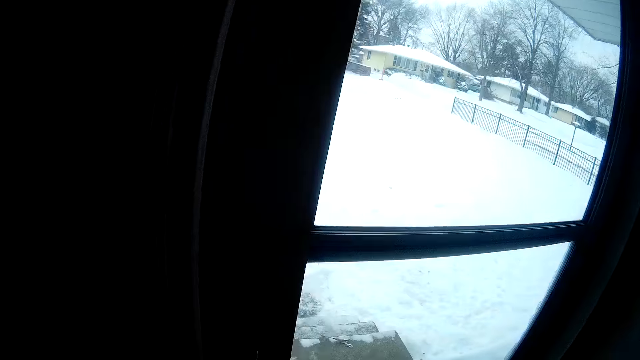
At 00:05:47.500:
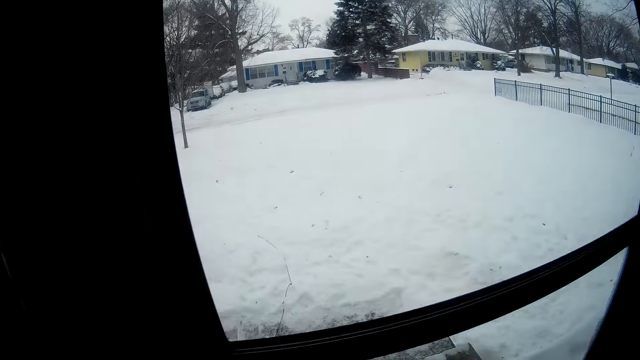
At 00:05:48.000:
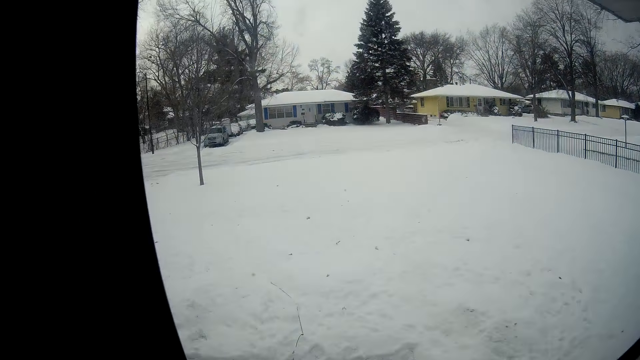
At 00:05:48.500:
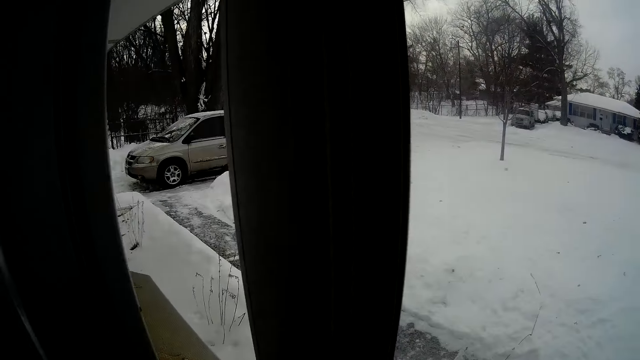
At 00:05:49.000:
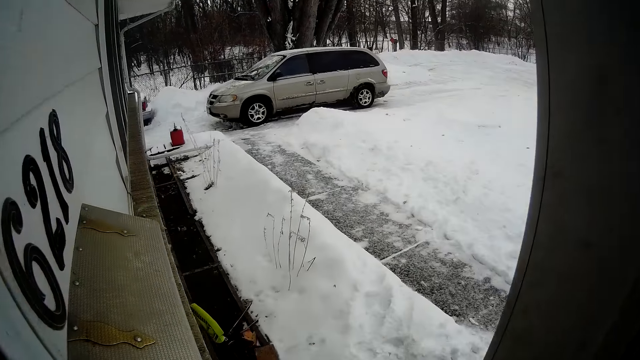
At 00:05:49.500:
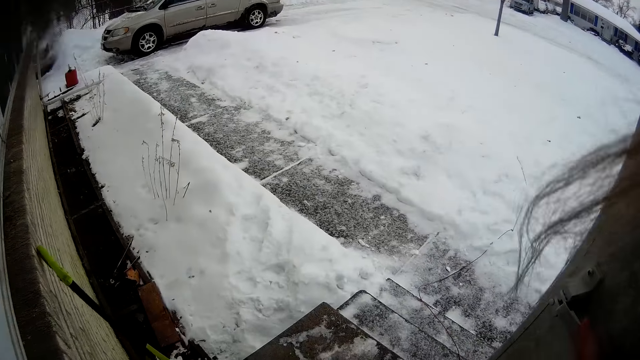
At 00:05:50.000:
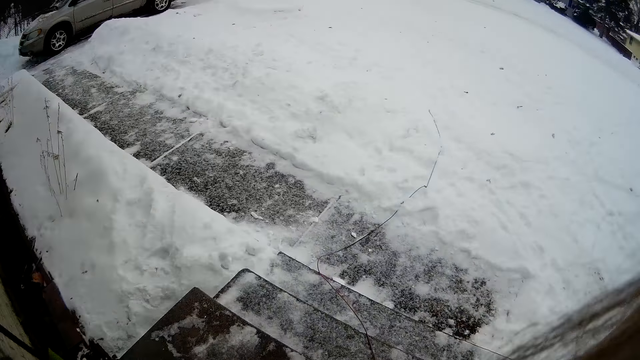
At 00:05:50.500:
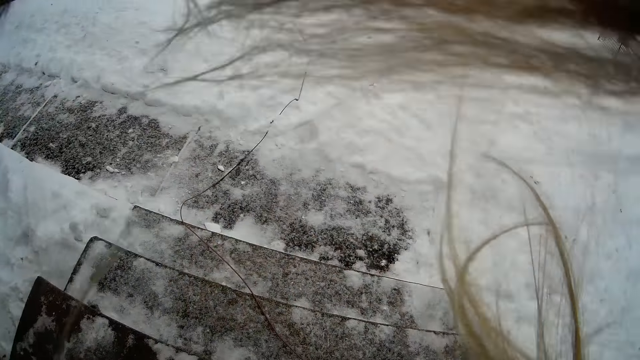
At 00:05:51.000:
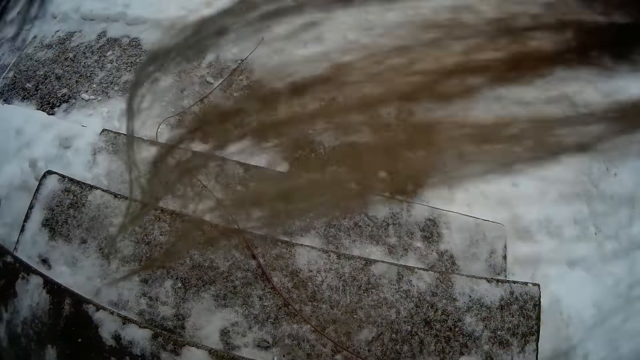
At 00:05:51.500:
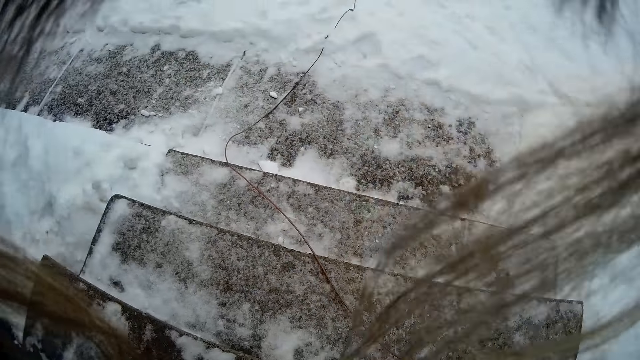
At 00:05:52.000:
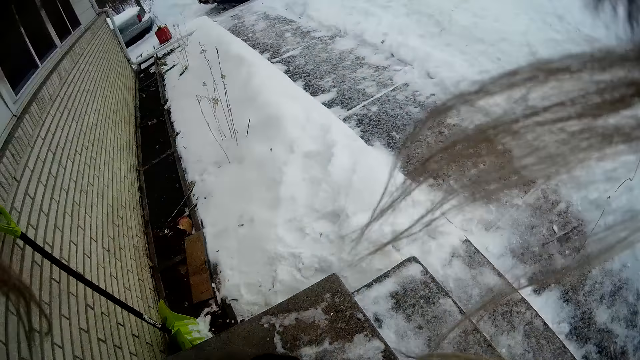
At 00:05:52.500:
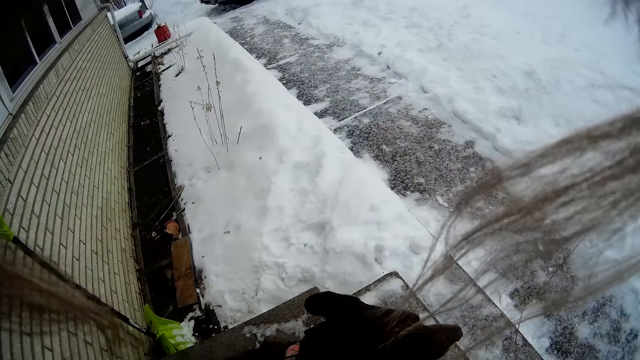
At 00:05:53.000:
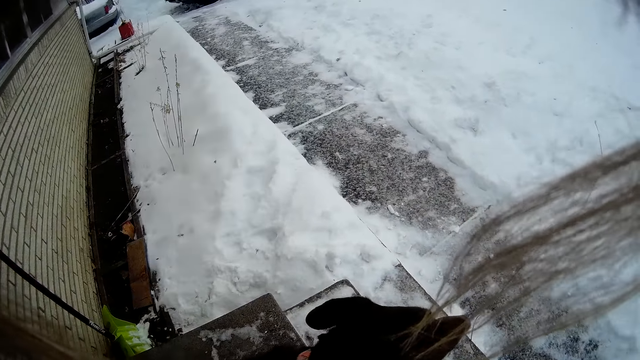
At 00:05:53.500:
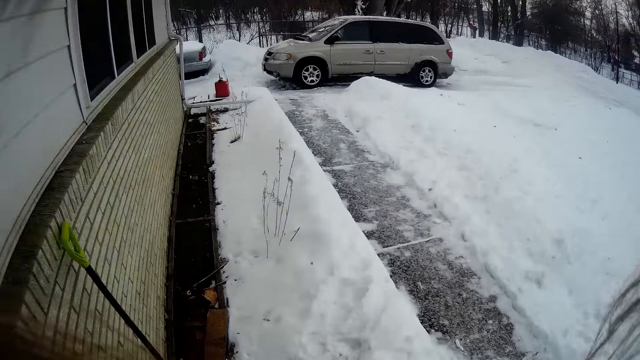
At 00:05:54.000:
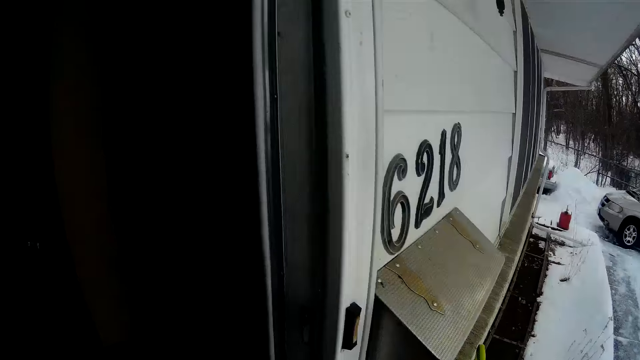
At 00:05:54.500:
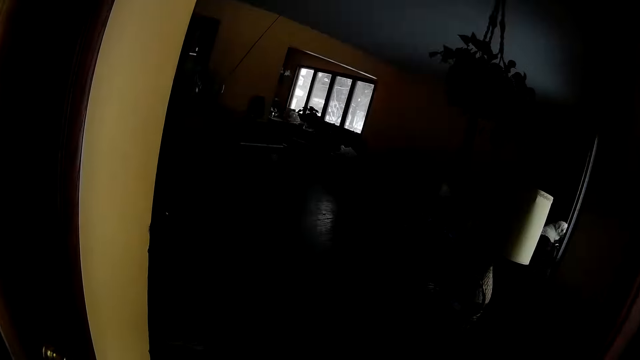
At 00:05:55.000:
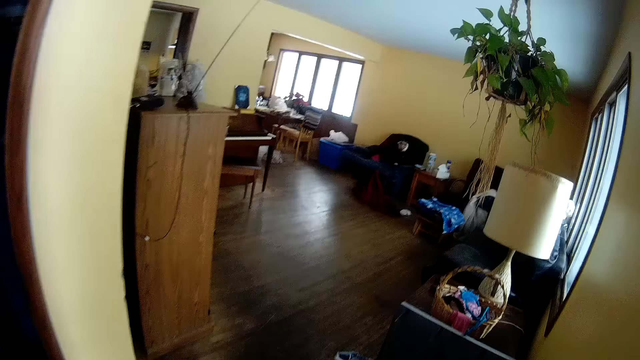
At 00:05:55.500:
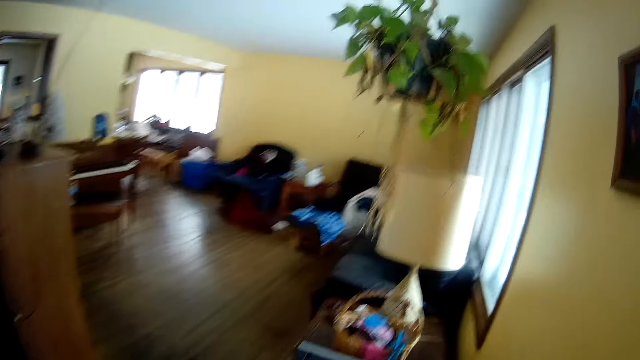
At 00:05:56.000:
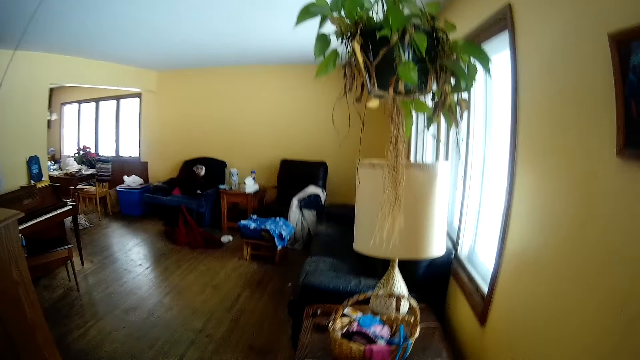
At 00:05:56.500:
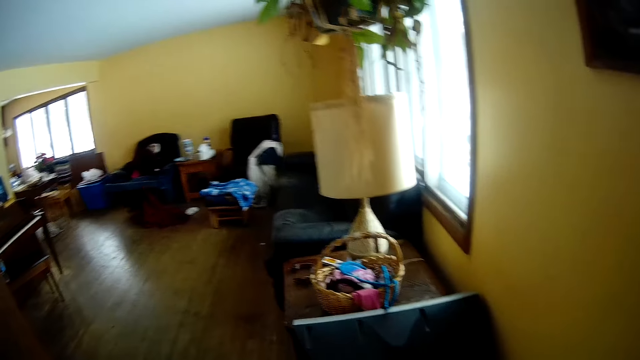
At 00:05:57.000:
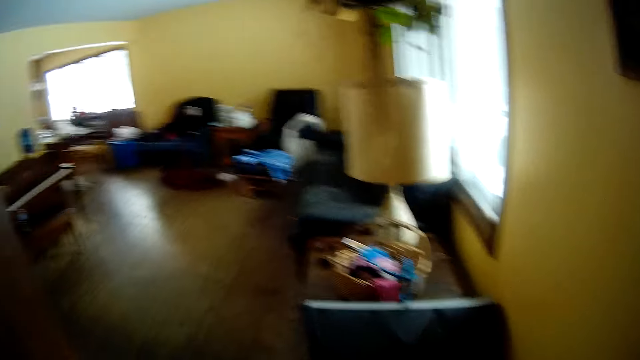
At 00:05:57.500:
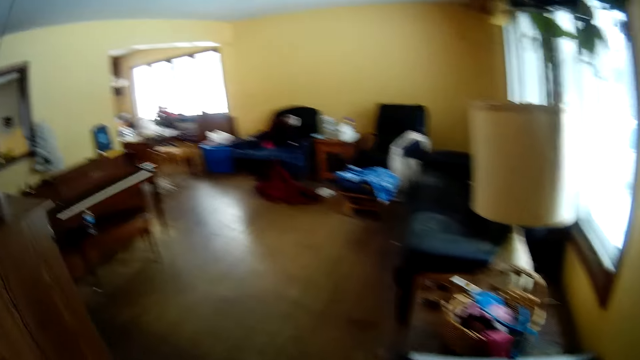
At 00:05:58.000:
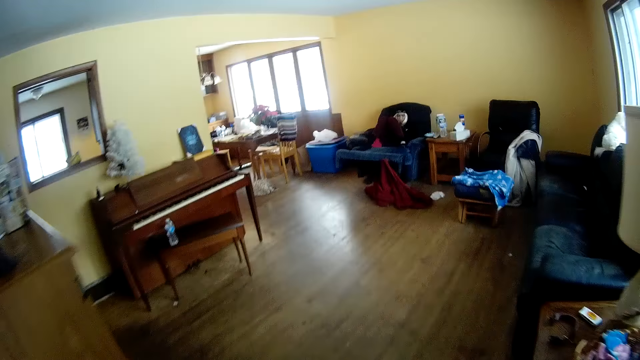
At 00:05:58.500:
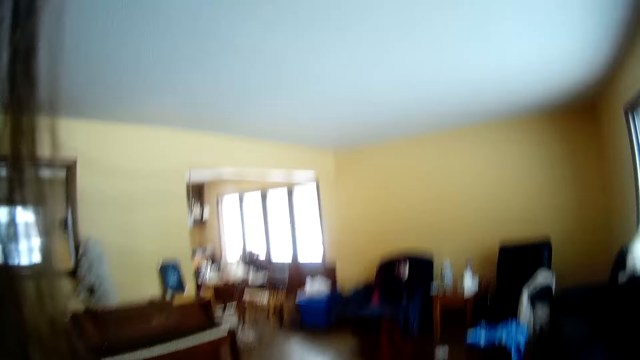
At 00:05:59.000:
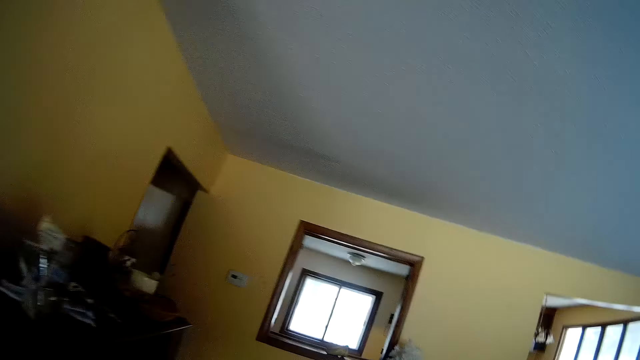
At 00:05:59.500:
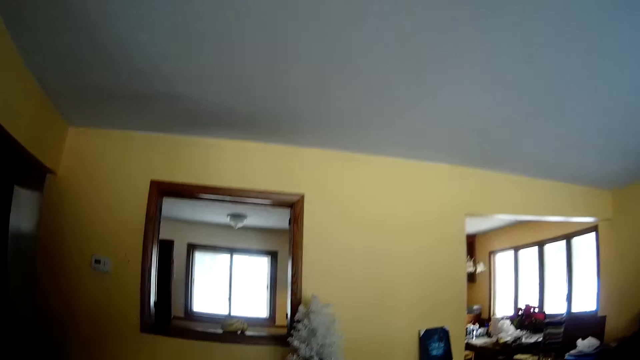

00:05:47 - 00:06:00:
The camera wearer pushes the glass door. She opens another net door. She peeps outside. She steps outside the house. She walks back into the house towards her kitchen. She walks around the sitting room.

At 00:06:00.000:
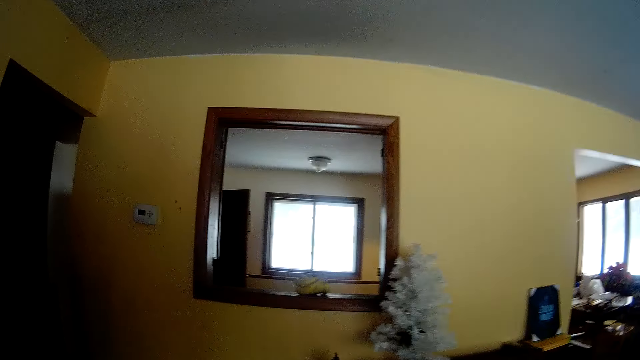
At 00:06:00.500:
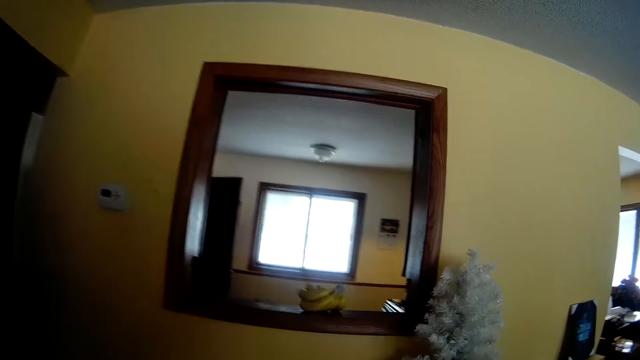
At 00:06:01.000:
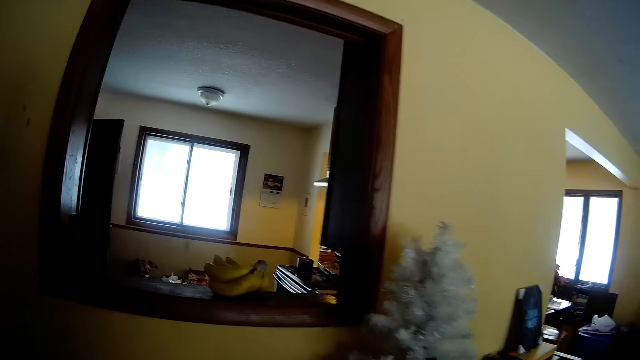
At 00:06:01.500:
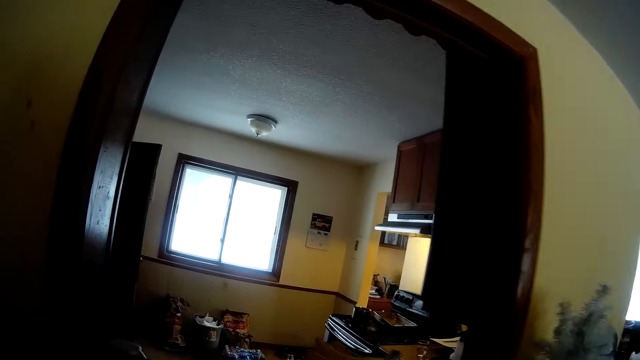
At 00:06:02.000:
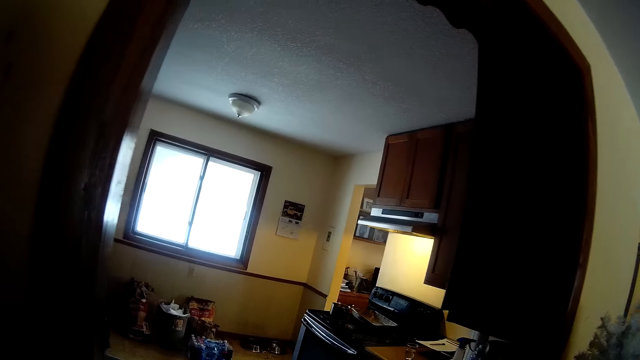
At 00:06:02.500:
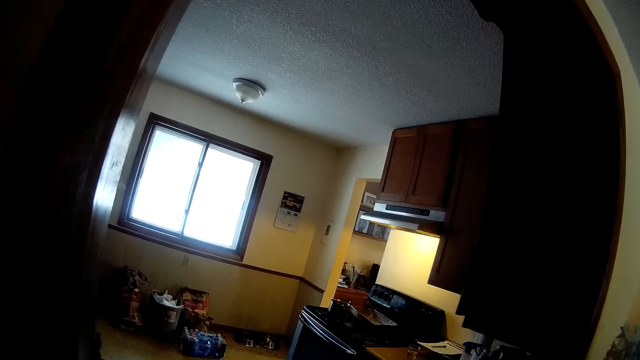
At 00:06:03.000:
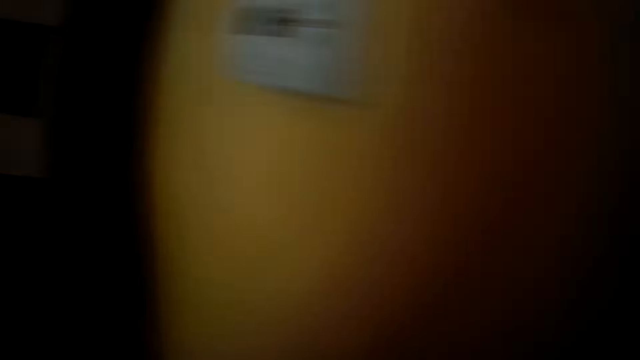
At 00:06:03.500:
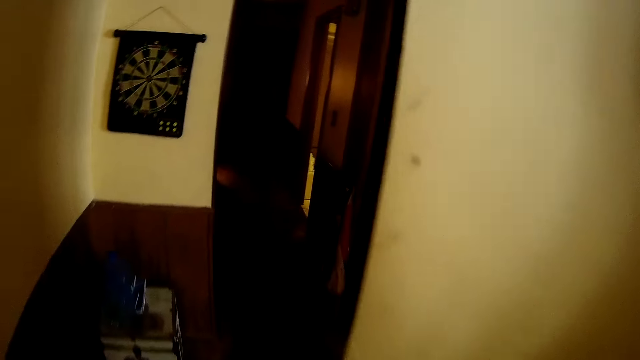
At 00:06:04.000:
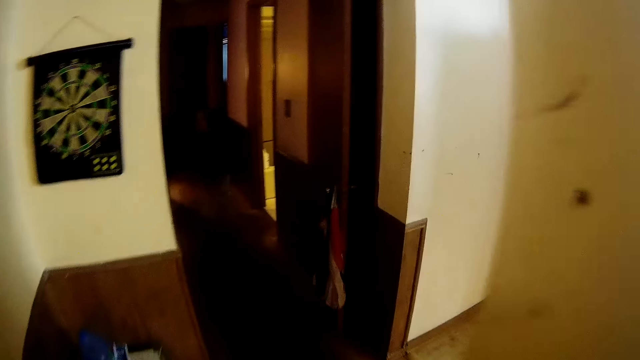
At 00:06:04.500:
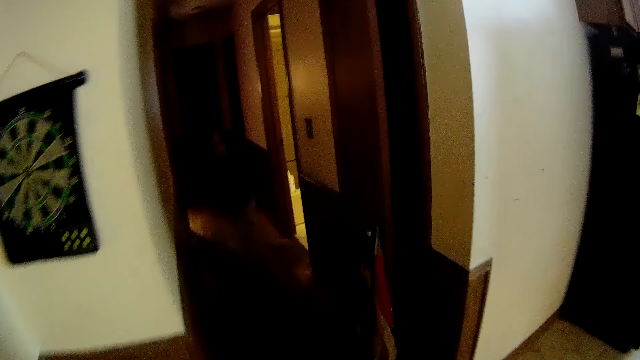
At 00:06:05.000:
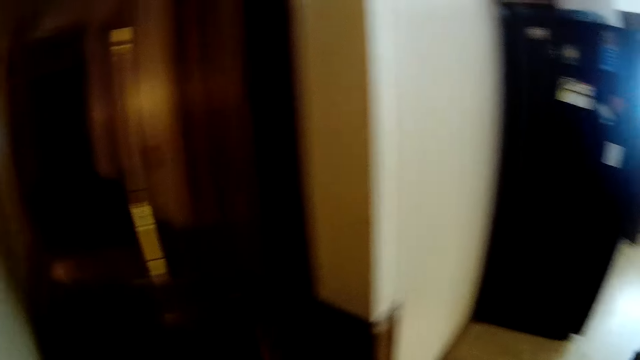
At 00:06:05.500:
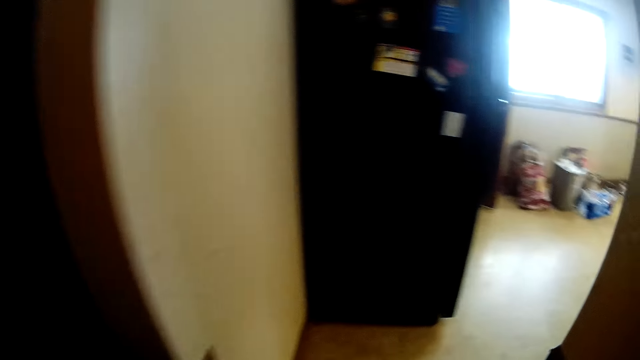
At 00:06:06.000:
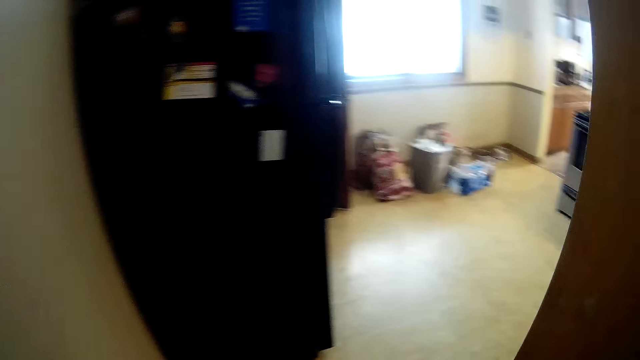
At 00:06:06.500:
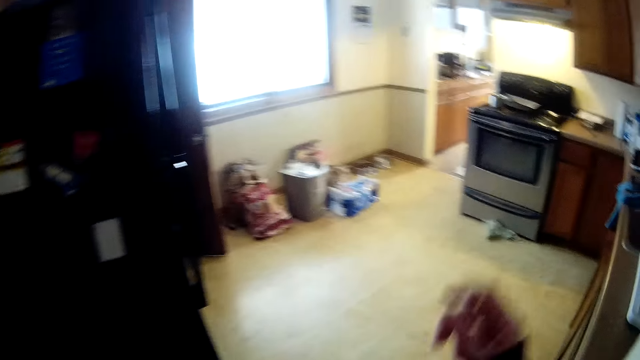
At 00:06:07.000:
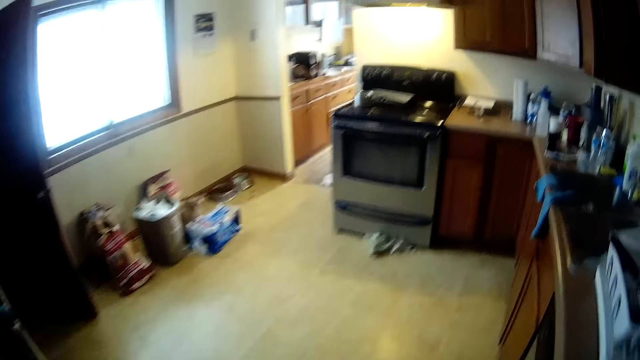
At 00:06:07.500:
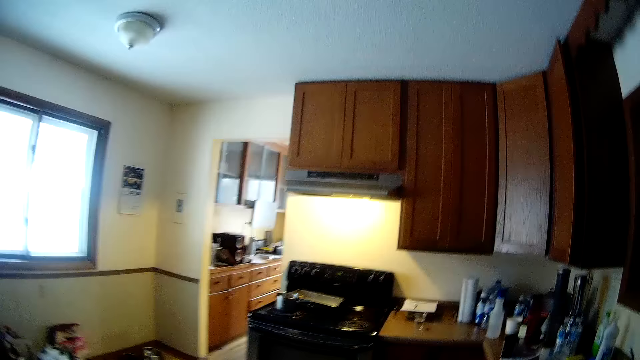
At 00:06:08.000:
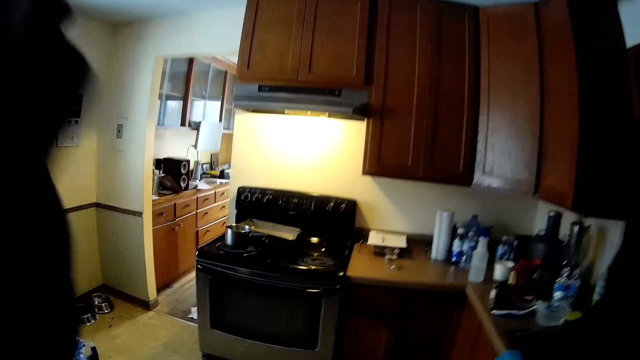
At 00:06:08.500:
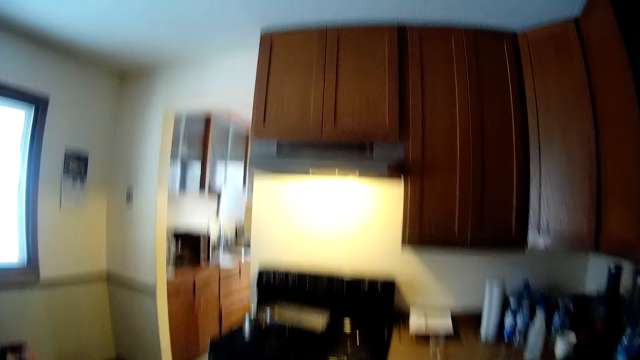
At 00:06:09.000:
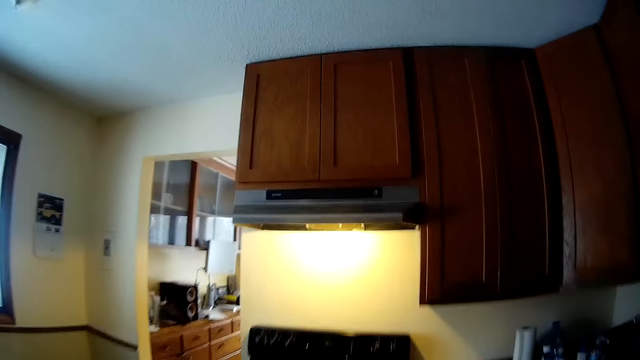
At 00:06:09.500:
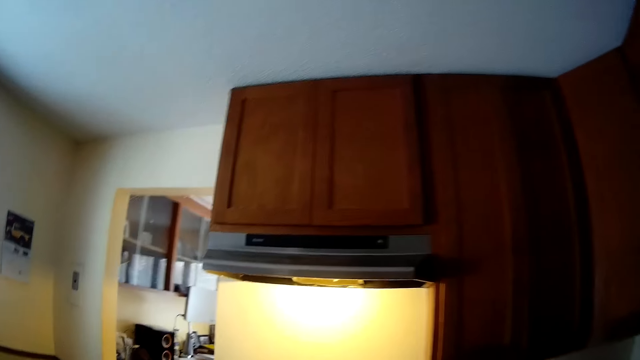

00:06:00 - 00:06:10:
The camera wearer peeps into the kitchen. She walks into the kitchen. She walks around the kitchen. She flips the hair back. She touches the camera with her hands.
